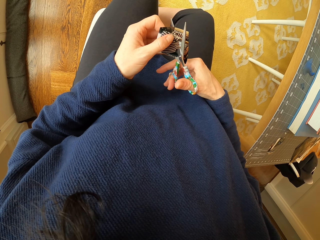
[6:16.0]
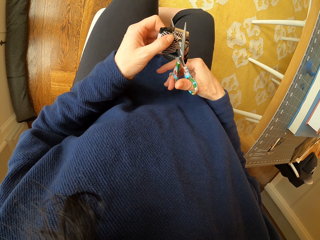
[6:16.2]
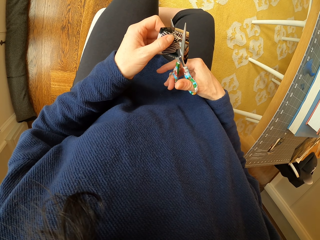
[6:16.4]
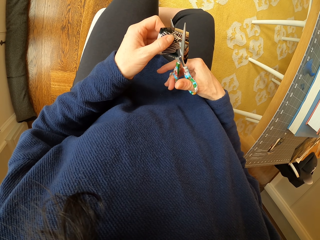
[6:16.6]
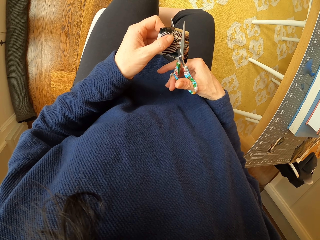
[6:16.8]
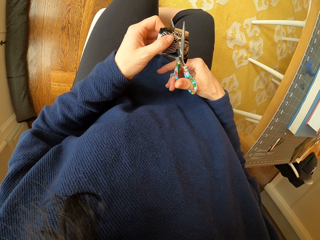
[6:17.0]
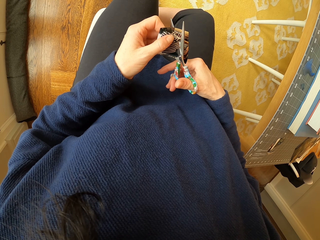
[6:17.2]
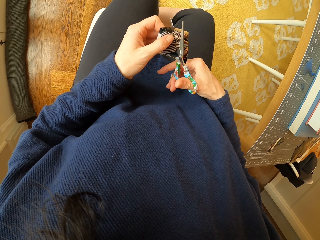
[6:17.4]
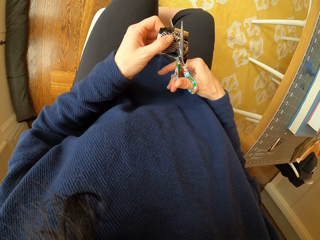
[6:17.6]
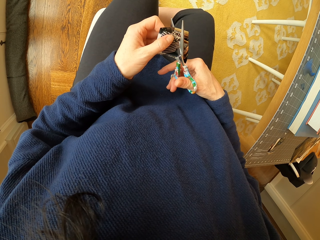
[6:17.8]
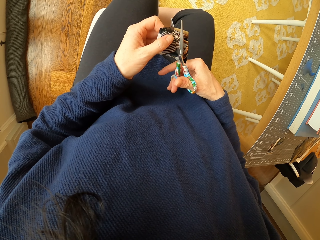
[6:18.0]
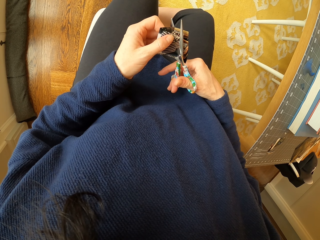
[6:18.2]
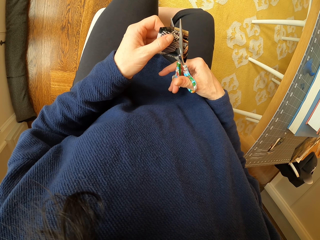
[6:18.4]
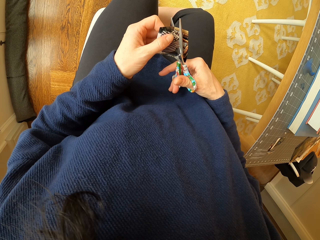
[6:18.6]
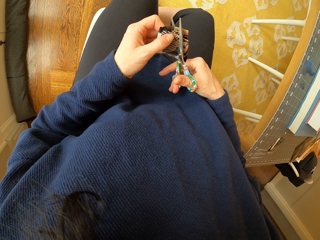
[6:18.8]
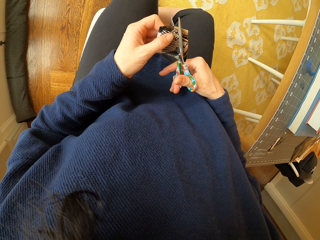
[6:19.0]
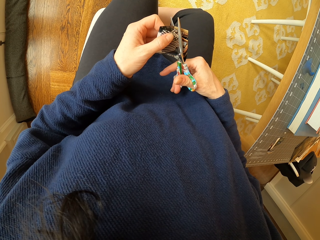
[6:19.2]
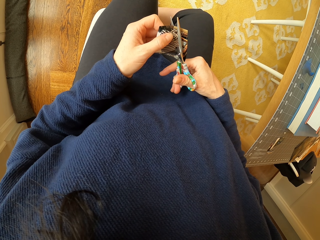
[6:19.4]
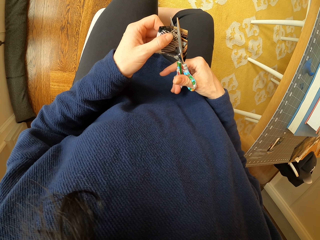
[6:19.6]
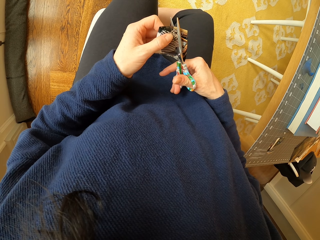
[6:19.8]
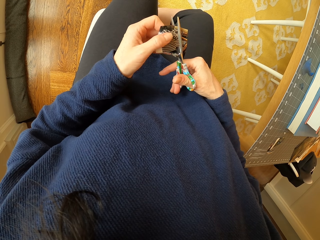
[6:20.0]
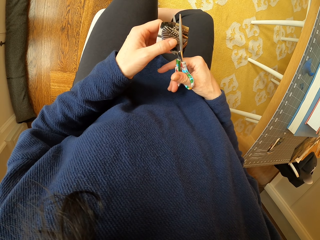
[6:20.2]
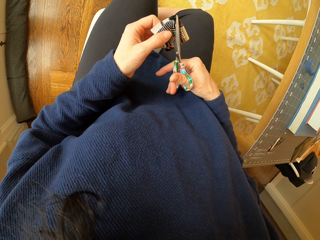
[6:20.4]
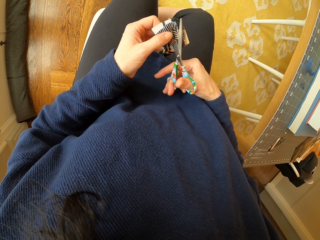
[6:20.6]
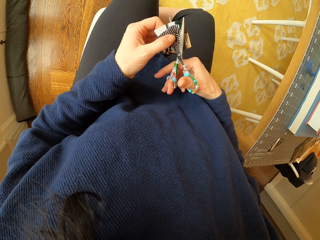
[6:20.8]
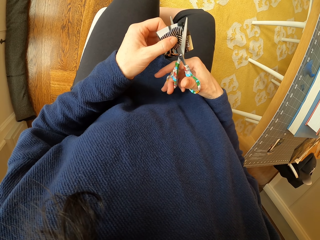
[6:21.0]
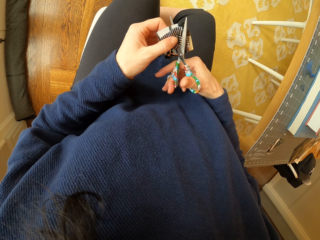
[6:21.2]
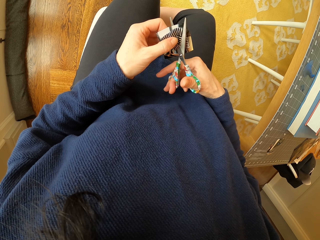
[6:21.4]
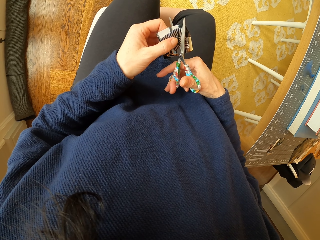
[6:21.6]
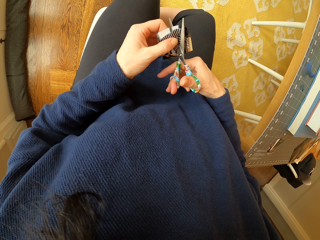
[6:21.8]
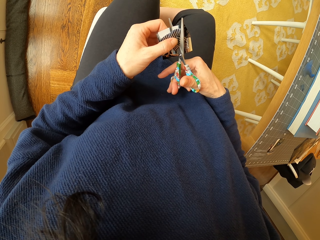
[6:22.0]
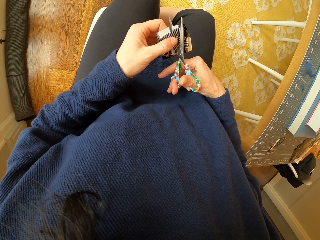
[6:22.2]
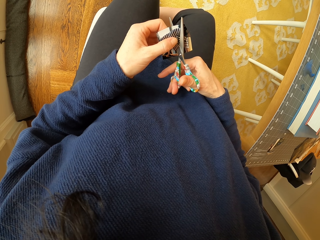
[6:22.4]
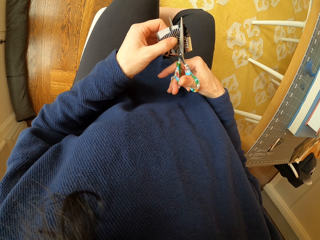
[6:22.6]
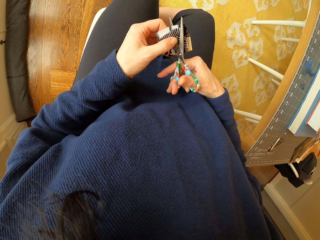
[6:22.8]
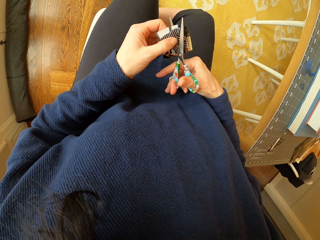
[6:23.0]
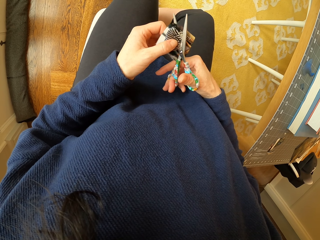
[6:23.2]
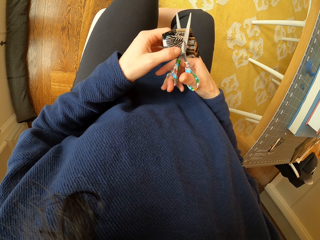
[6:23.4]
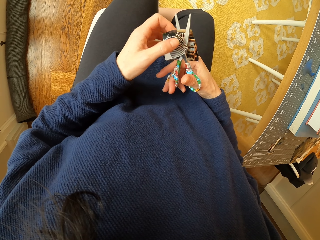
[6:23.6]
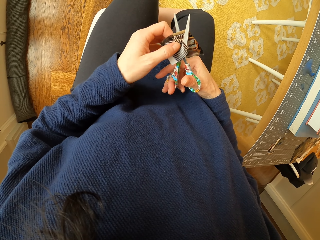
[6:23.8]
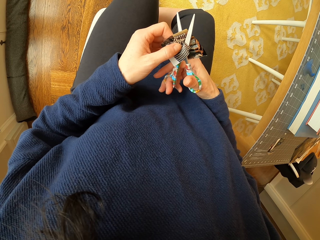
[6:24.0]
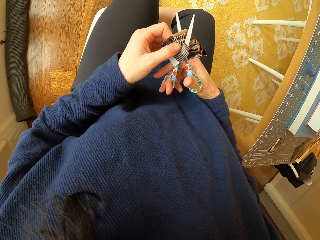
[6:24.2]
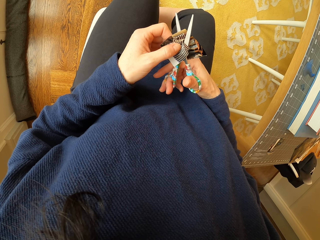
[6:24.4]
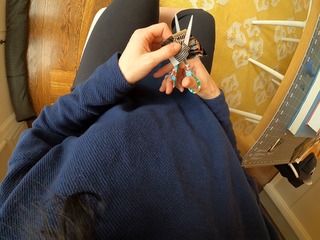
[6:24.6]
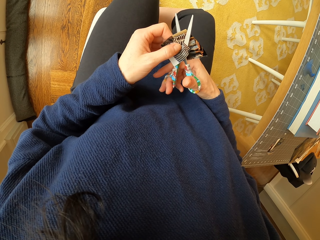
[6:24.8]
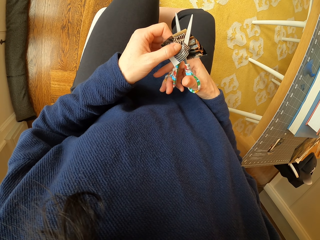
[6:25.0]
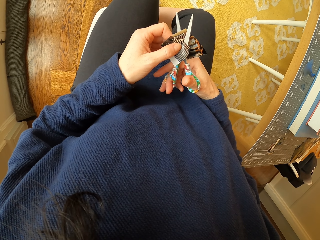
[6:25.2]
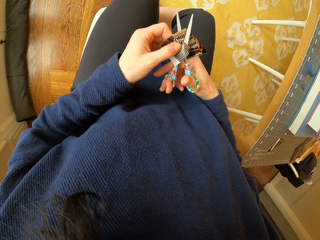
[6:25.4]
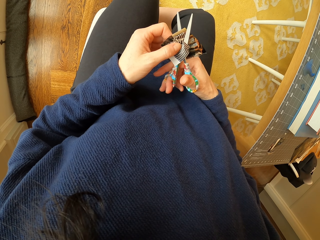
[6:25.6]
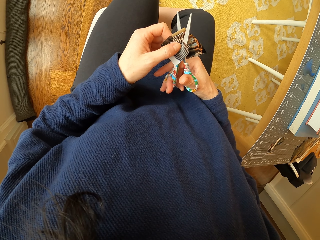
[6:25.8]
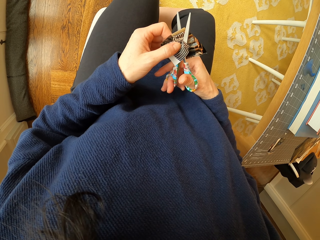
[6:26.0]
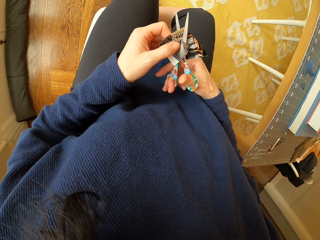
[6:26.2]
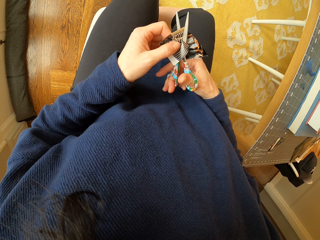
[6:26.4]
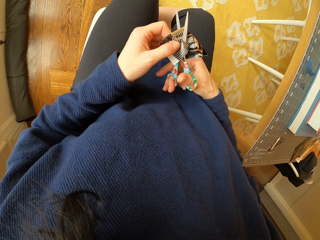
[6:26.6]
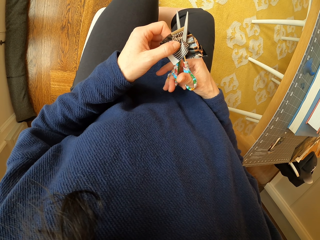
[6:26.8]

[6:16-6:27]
The camera wearer cuts the piece of paper with the scissor. They adjust the piece of paper. They cut the piece of paper with the scissor. They adjust the piece of paper. They cut the piece of paper with the scissor.

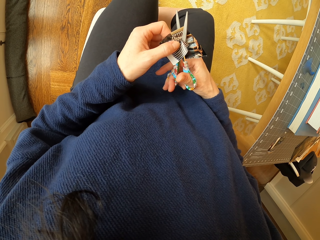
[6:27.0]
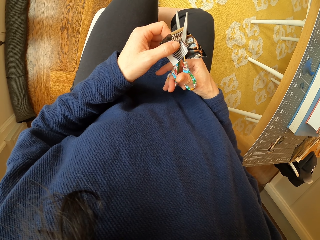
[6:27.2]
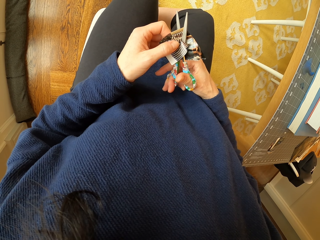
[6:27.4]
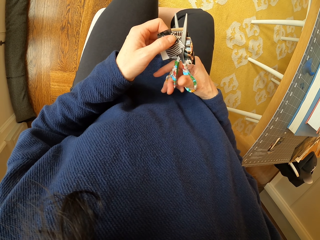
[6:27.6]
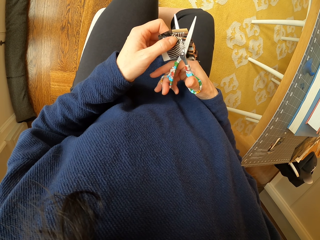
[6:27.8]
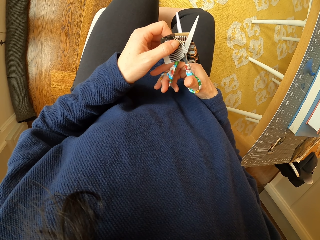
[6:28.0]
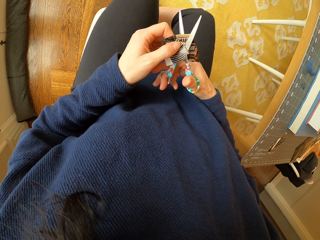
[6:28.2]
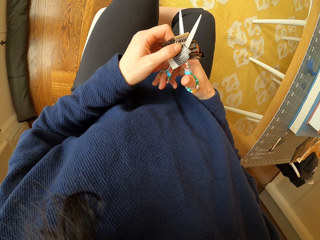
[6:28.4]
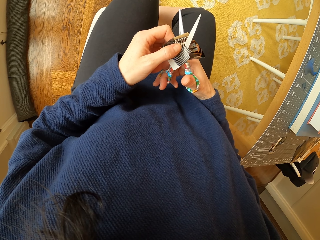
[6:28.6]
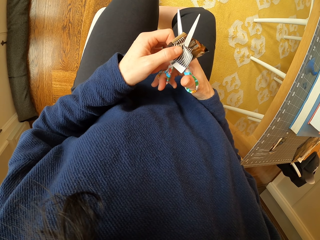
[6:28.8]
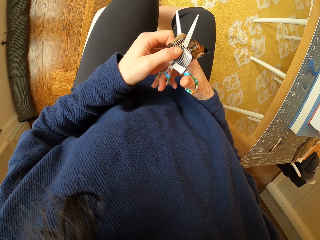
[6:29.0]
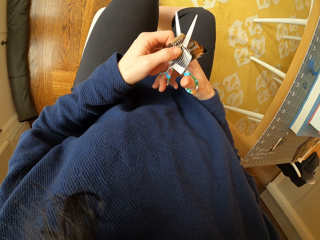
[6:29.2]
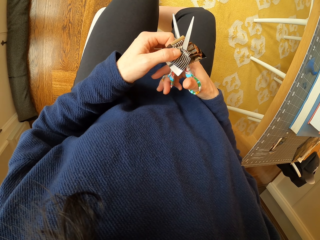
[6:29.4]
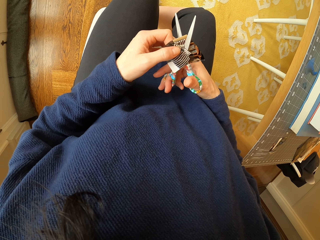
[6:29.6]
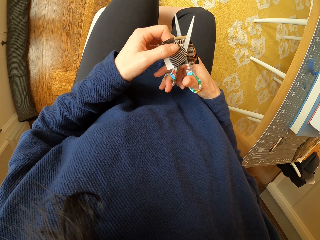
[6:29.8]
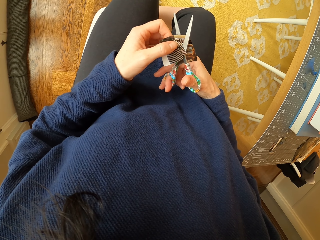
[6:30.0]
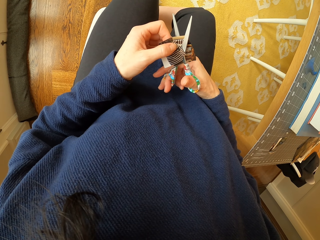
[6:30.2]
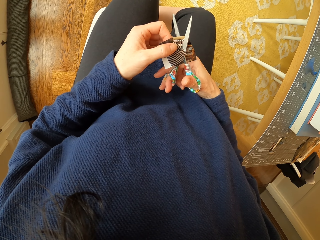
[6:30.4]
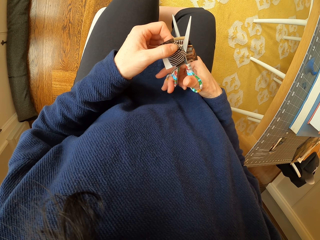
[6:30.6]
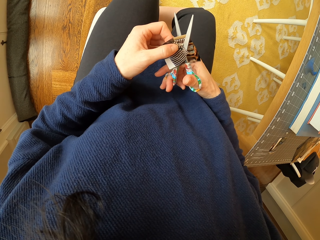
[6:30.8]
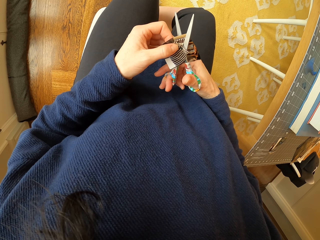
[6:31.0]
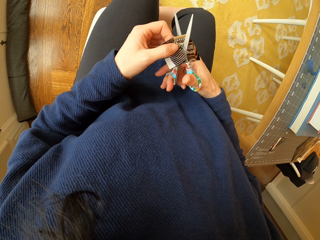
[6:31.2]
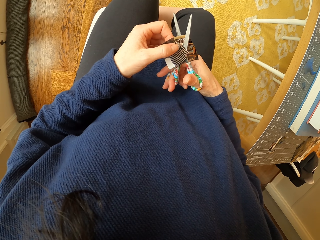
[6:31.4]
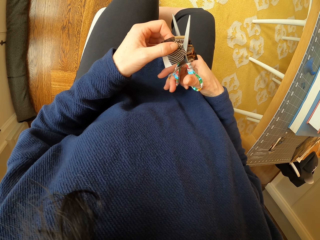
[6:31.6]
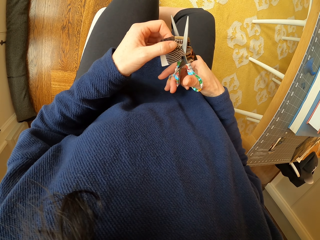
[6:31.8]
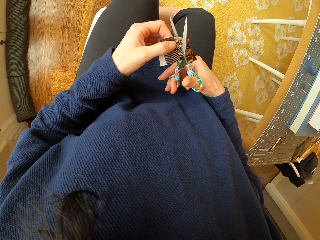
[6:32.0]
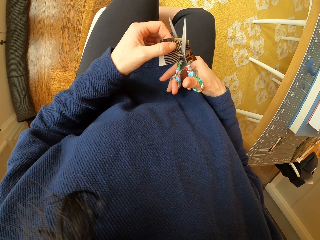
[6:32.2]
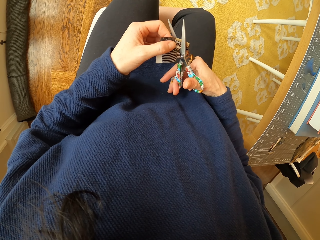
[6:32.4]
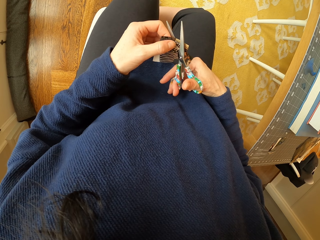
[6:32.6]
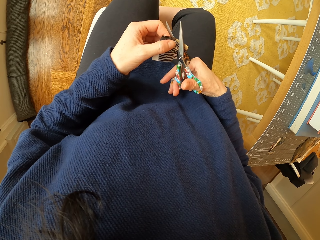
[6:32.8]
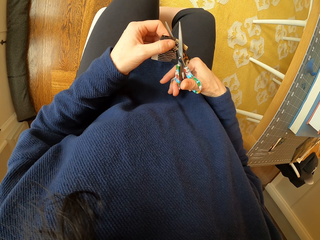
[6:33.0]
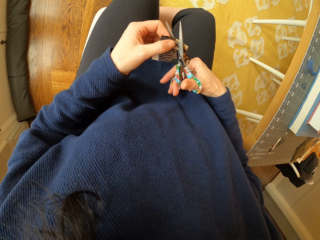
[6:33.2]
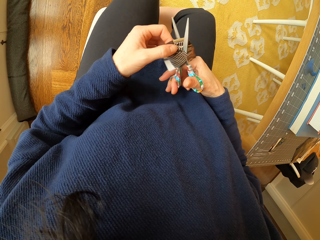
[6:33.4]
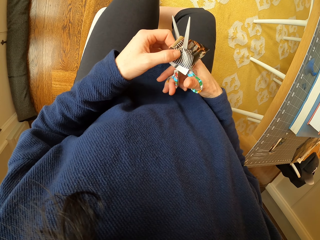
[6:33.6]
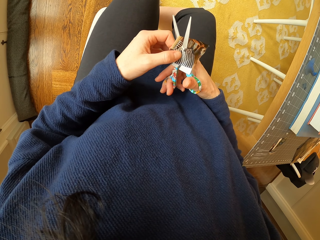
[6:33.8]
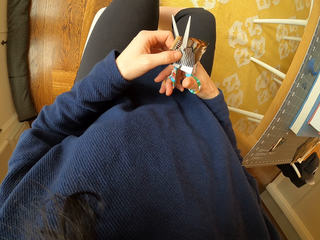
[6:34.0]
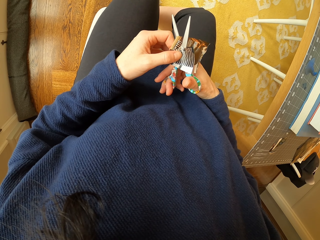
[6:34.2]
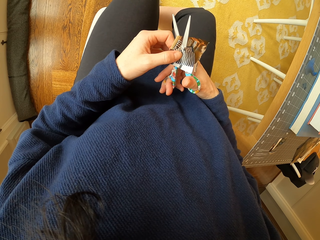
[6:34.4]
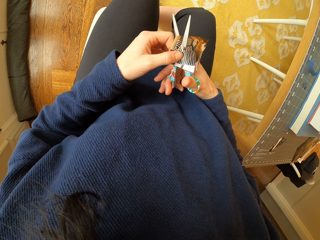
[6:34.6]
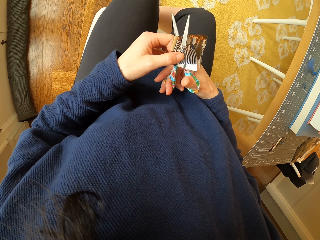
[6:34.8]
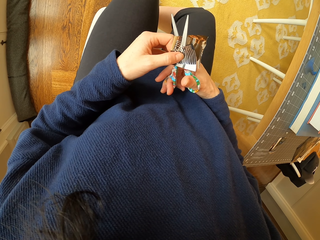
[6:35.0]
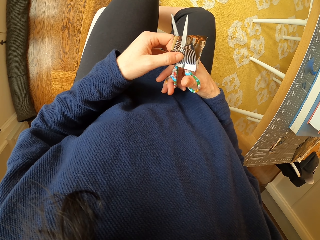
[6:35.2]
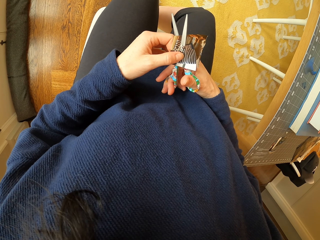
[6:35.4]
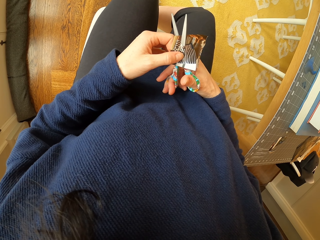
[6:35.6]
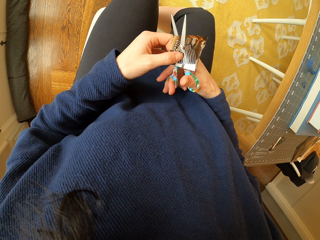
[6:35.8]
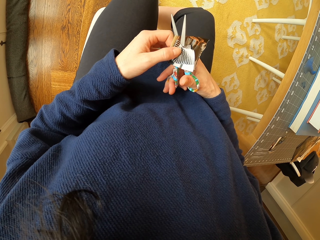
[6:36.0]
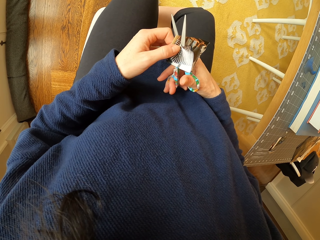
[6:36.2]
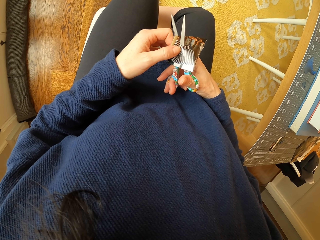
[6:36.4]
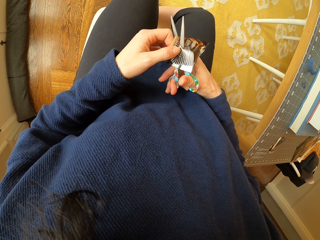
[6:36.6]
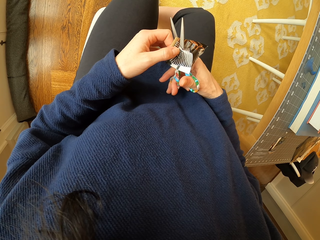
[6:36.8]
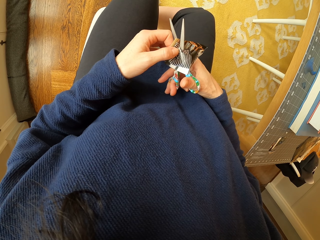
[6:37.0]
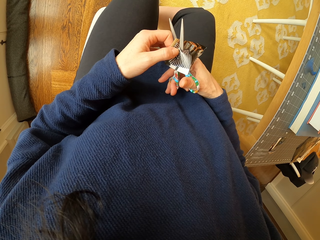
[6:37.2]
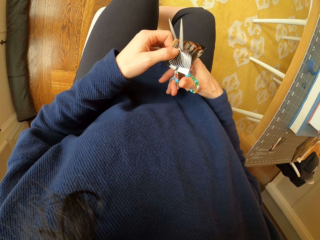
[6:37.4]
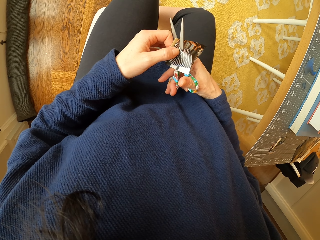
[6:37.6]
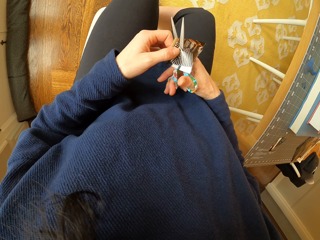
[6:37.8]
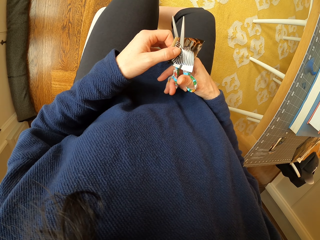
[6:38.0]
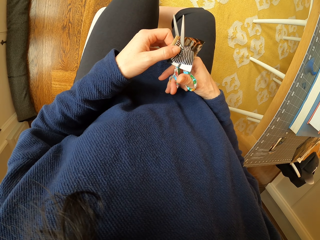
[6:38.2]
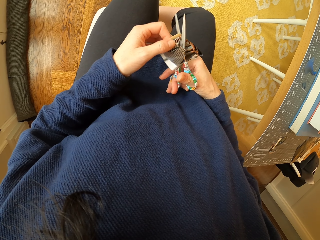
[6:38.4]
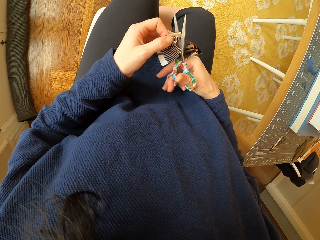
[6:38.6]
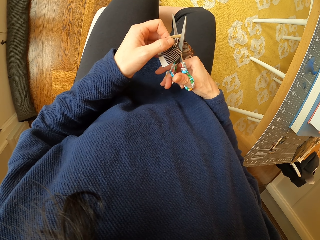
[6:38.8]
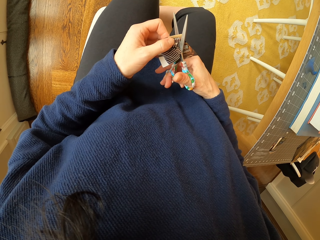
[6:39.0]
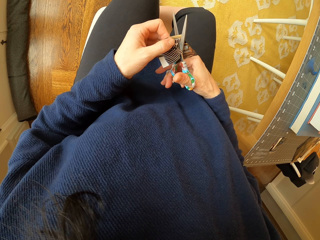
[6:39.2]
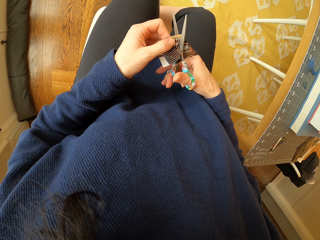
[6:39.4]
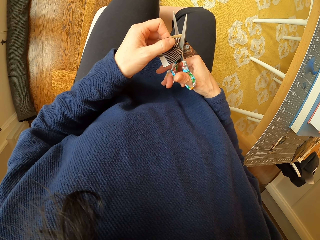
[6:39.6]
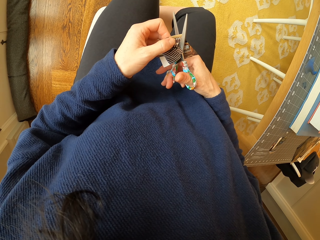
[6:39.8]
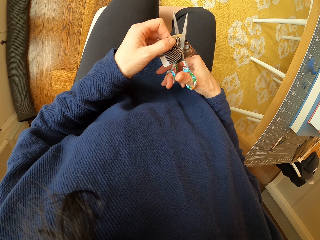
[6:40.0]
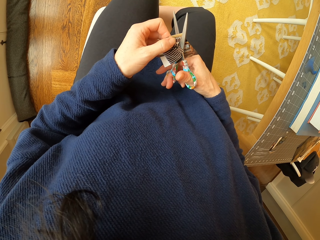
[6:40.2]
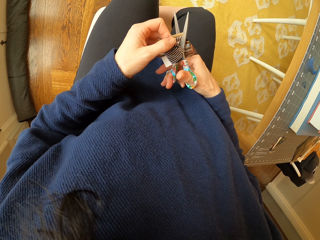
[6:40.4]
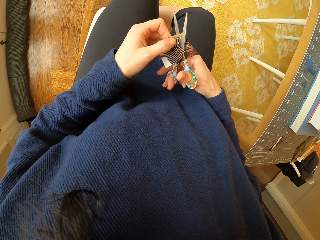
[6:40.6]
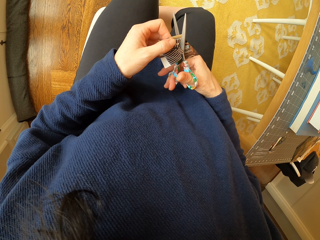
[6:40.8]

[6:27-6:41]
The camera wearer adjusts the piece of paper. They cut the piece of paper with the scissor. They adjust the piece of paper. They cut the piece of paper with the scissor.
